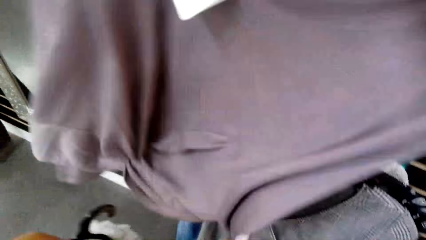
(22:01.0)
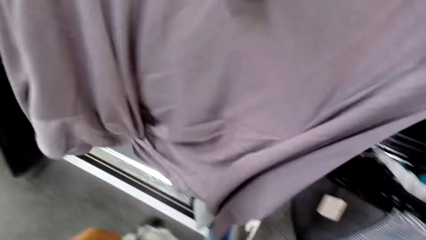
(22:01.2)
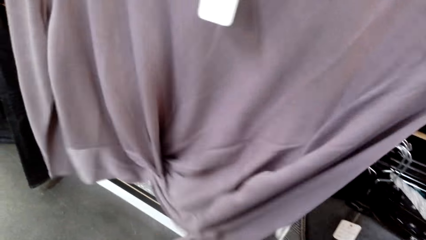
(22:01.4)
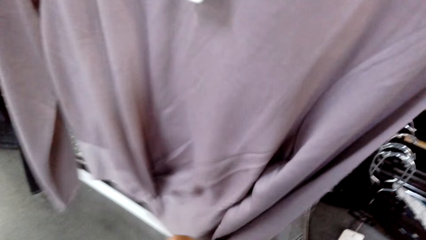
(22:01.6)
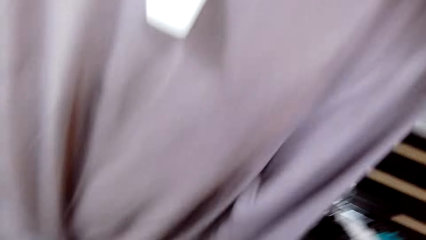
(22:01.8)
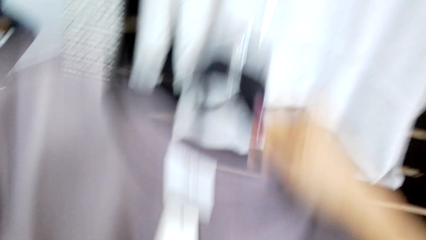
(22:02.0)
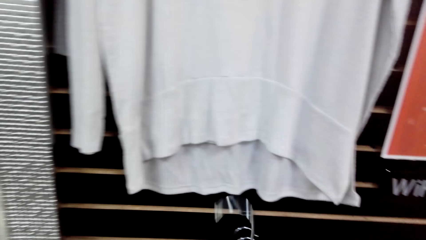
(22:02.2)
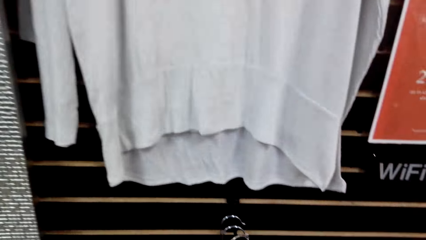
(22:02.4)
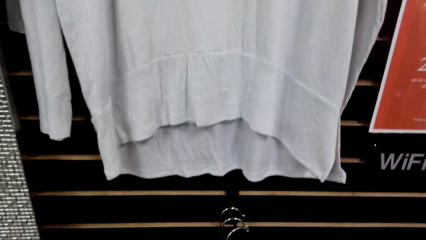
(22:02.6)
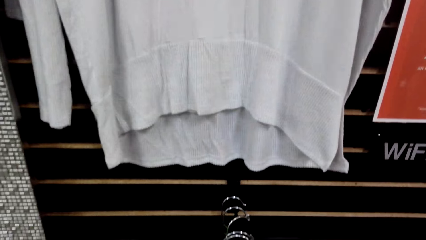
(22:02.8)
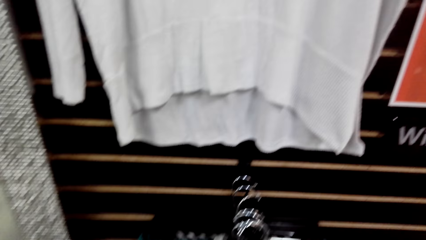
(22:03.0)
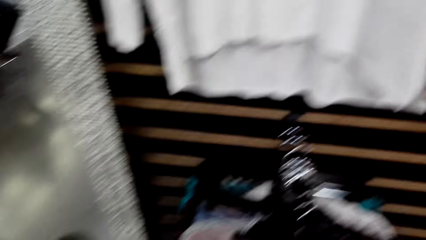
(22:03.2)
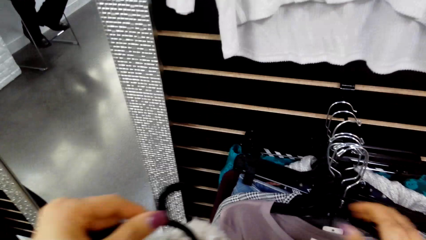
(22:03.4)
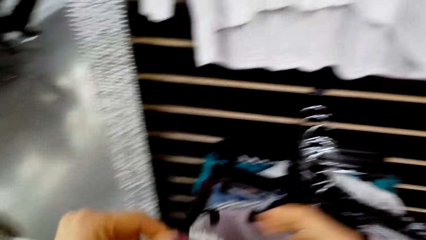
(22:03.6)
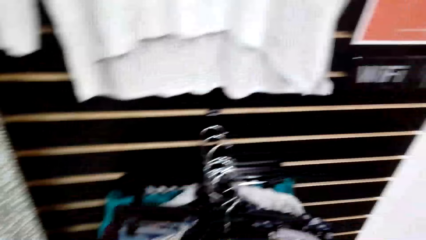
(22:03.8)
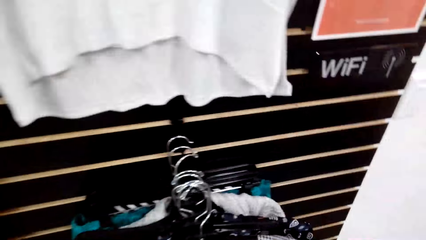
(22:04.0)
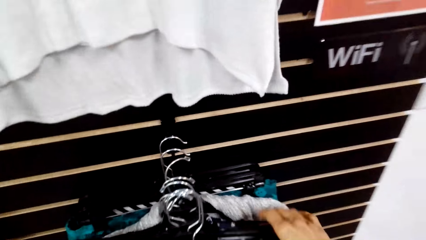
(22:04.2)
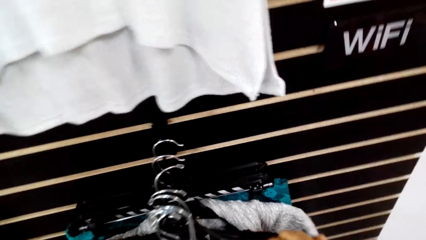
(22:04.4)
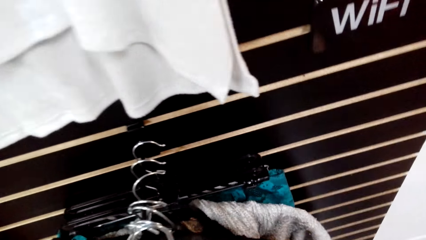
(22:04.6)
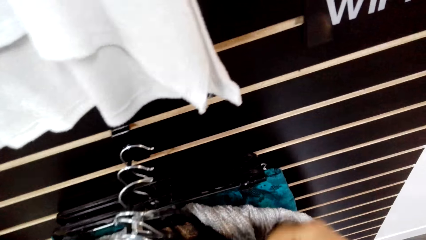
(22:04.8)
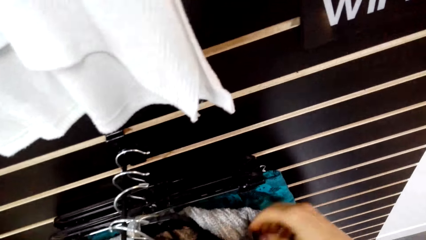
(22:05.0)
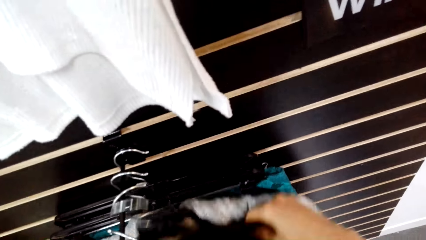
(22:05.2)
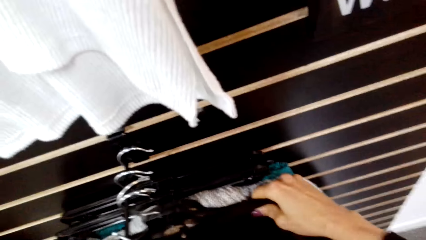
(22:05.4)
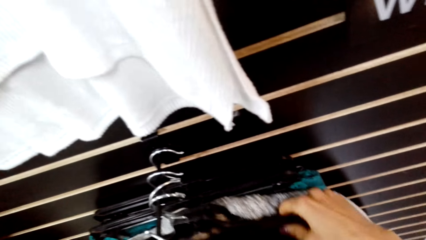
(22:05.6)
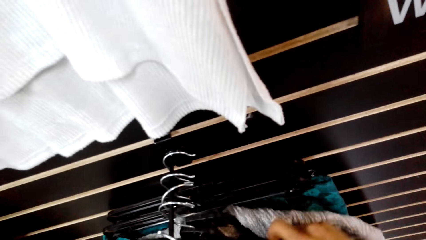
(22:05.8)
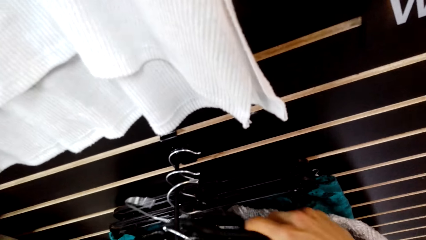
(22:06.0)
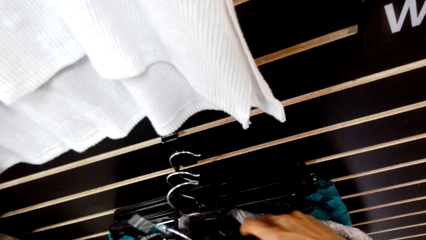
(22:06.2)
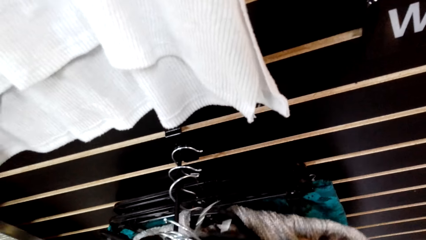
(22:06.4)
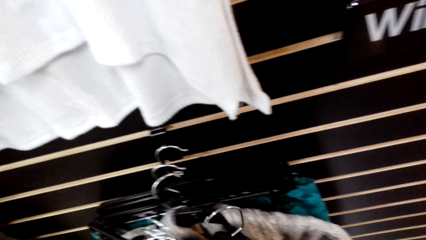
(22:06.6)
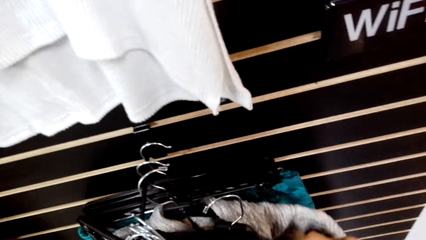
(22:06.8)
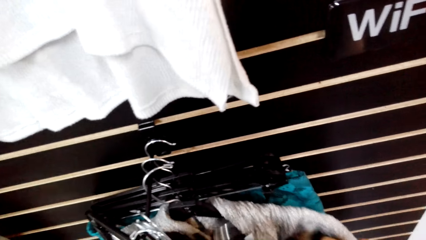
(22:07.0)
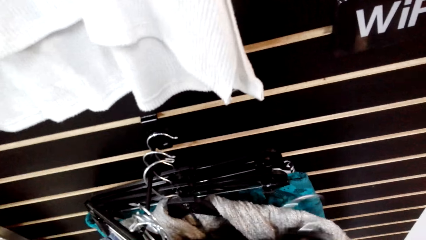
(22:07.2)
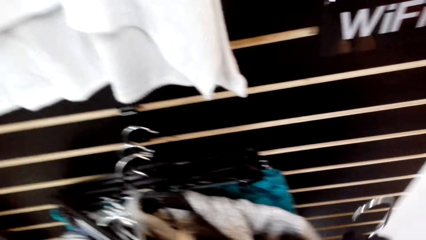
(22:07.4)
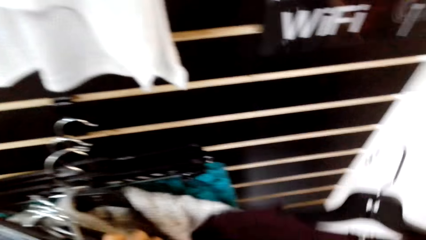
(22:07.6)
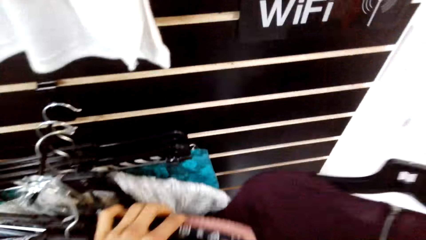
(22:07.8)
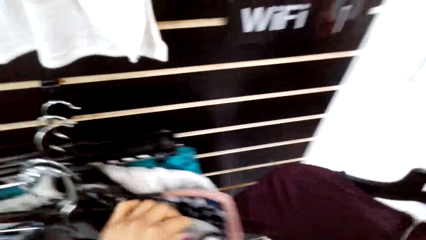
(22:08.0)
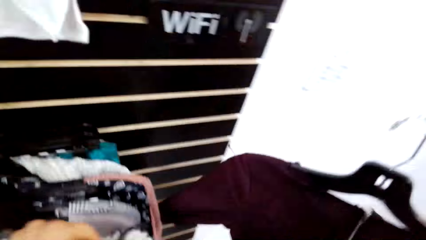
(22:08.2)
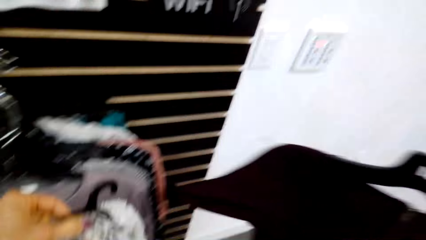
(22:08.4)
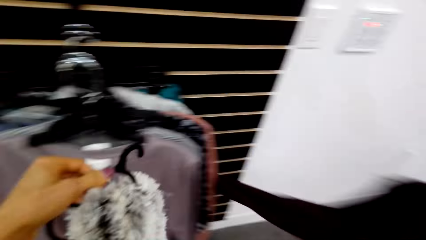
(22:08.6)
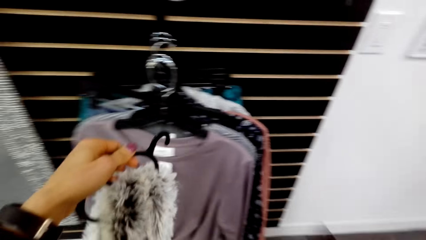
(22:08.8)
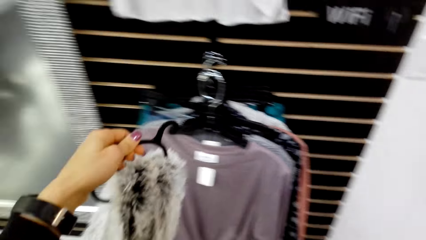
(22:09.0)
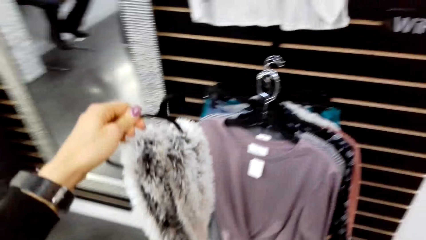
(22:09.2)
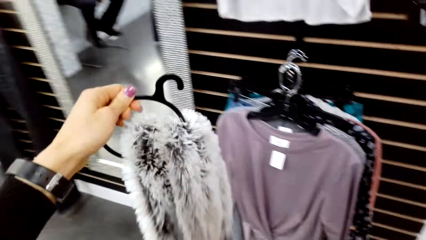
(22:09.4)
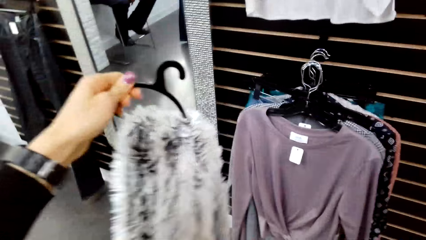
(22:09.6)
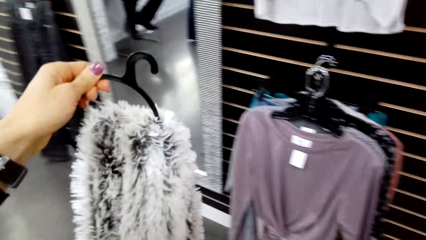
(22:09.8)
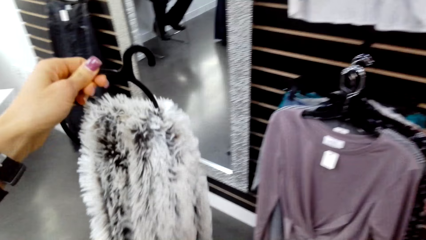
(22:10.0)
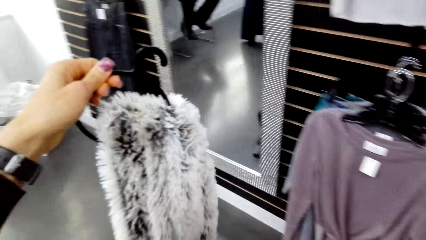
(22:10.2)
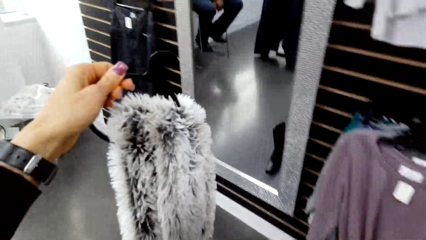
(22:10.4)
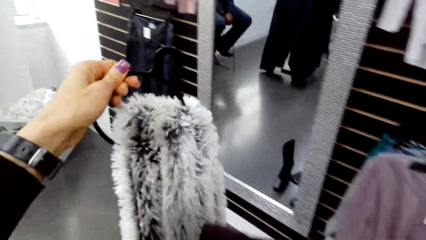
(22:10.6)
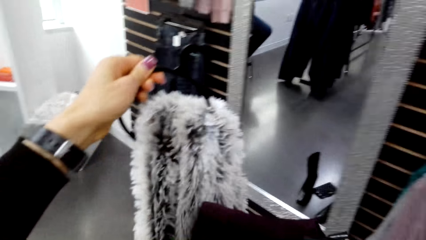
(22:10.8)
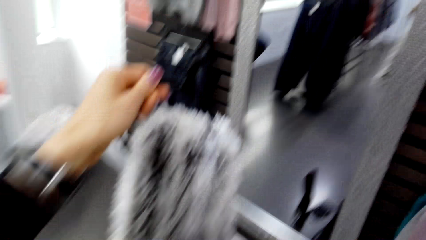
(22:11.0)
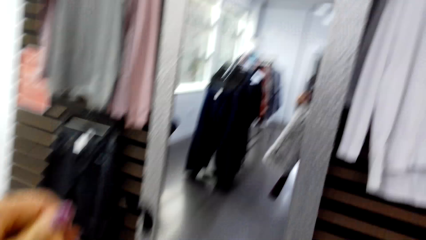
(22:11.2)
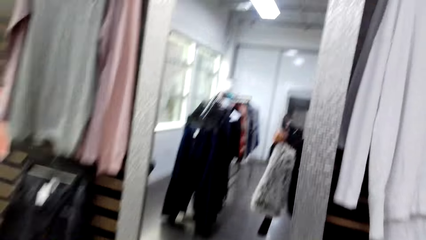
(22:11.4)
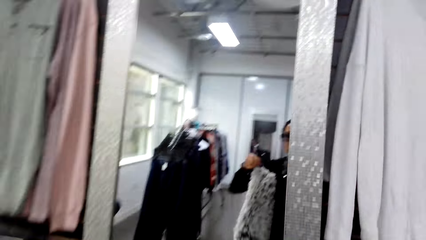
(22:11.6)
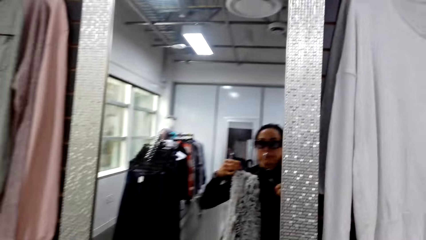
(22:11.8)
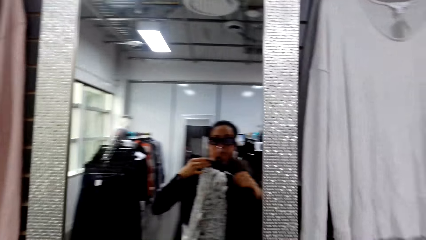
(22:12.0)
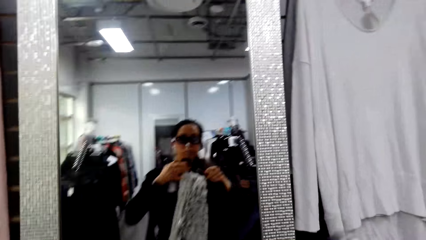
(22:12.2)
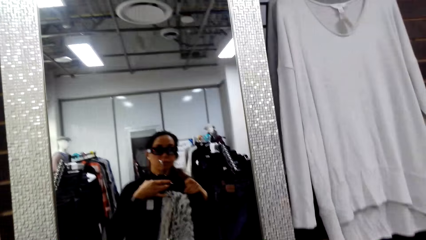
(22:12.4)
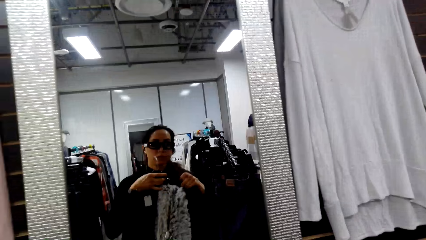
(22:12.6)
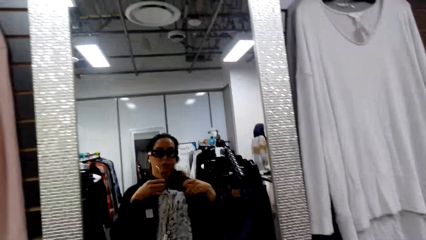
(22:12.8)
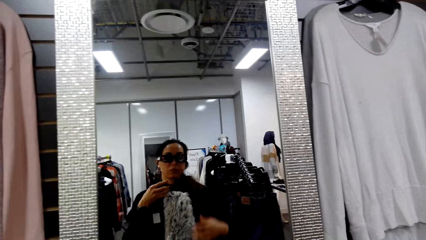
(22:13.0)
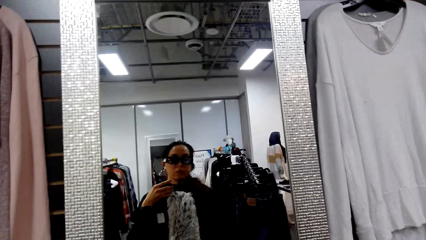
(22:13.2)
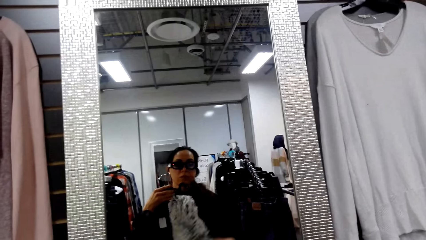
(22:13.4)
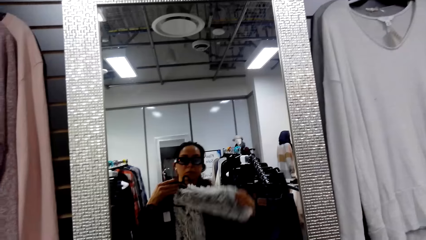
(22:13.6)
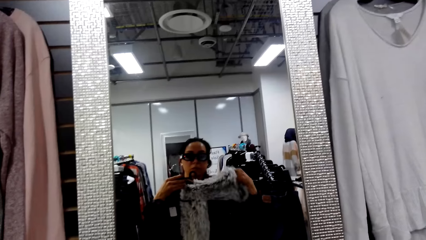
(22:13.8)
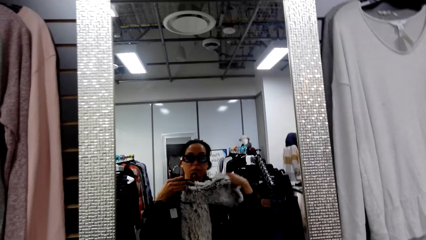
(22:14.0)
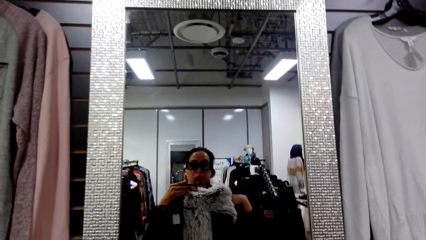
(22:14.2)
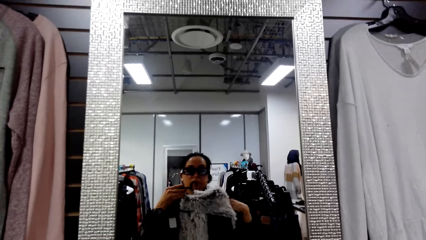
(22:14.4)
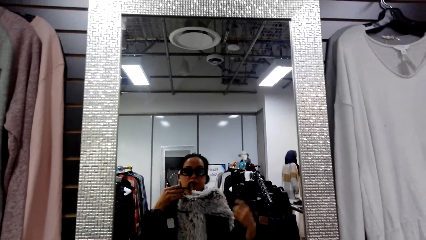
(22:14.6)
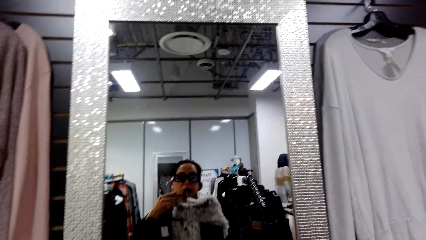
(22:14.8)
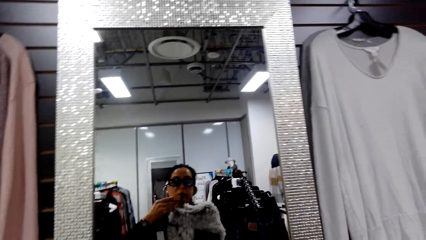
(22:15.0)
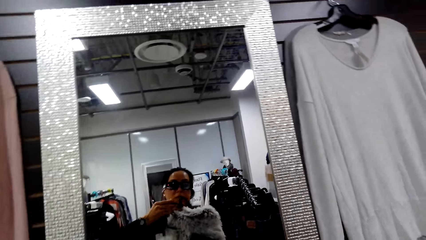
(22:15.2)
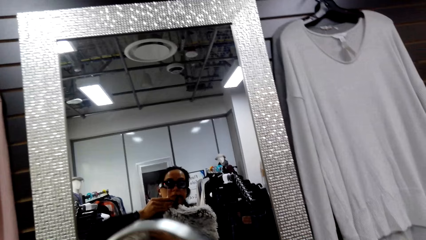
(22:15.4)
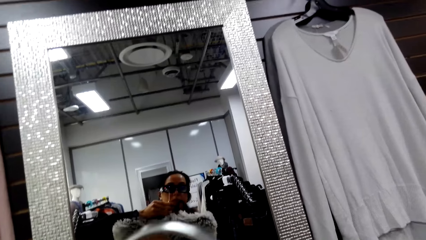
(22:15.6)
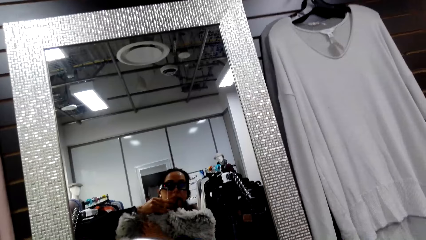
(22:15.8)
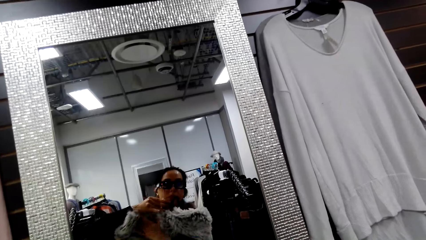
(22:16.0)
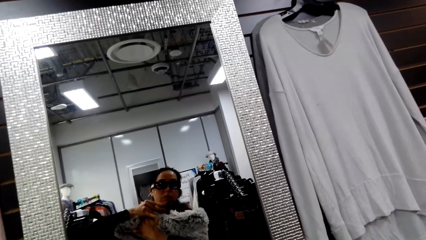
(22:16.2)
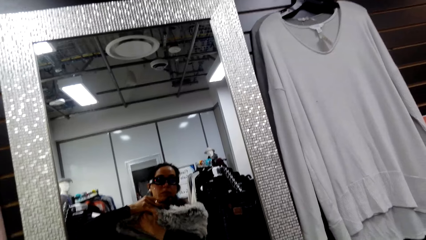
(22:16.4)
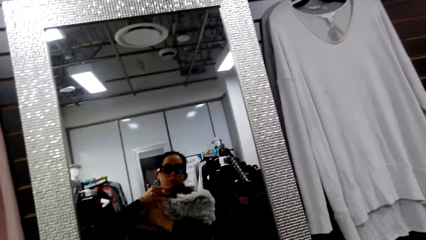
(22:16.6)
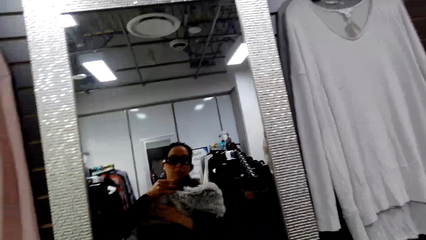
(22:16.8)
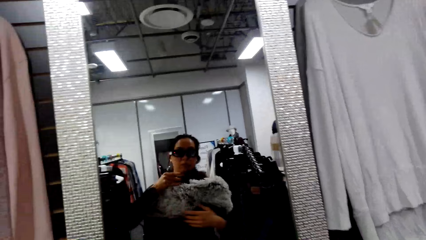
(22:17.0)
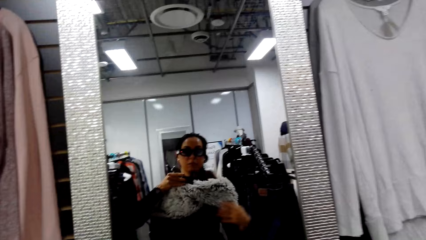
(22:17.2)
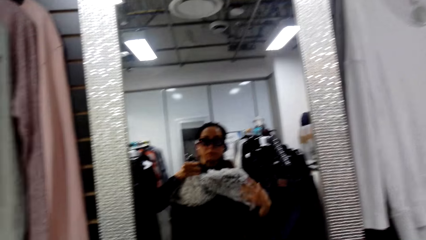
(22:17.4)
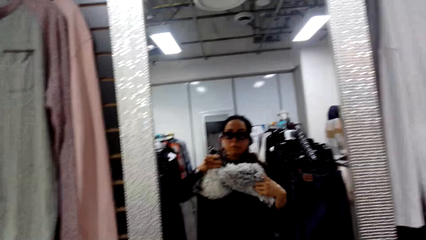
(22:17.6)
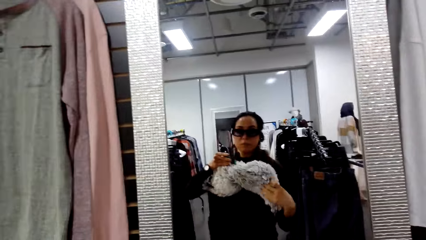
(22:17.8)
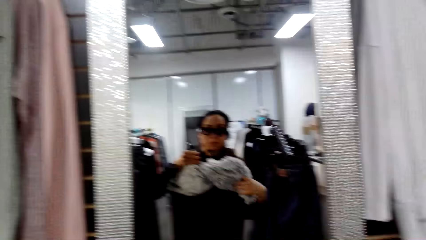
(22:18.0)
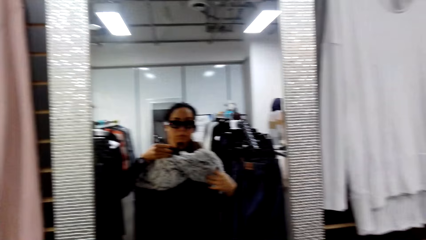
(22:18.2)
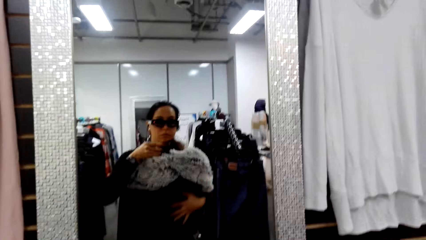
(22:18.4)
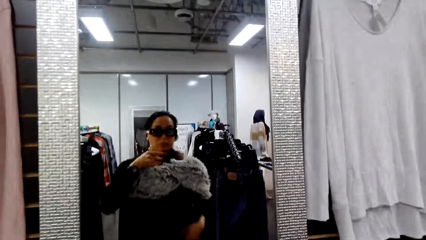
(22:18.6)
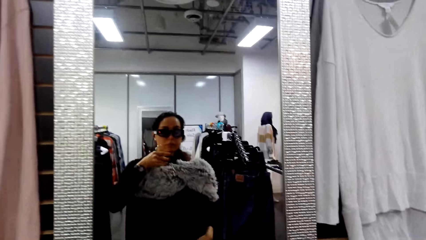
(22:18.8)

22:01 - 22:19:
The camera wearer displays the cloth. They pick the clothes from the display rack and hang a blouse. They pick a scarf. They step. They adjust the cloth. They look at the scarf in front of a mirror.
